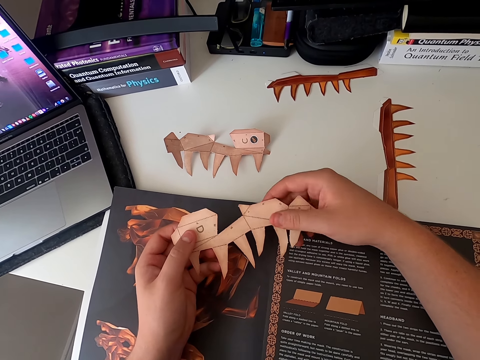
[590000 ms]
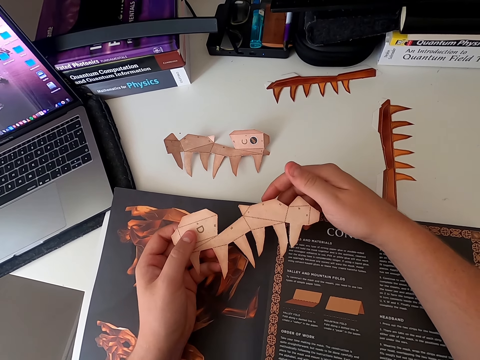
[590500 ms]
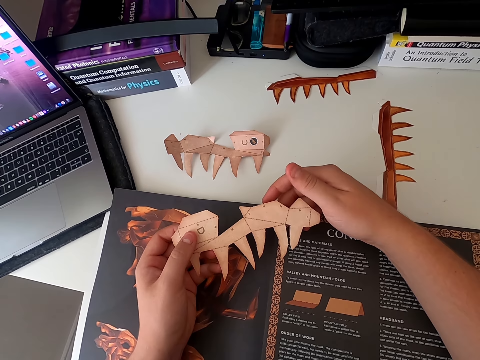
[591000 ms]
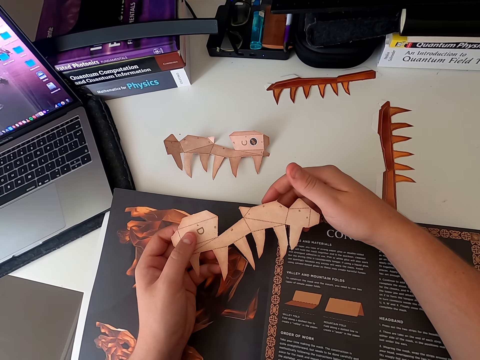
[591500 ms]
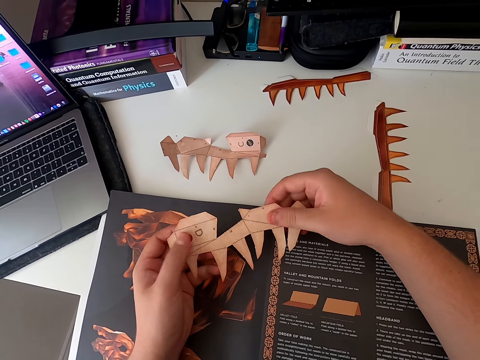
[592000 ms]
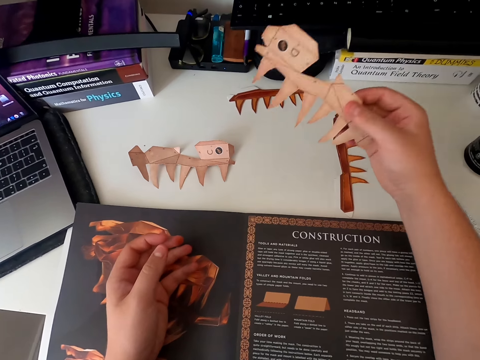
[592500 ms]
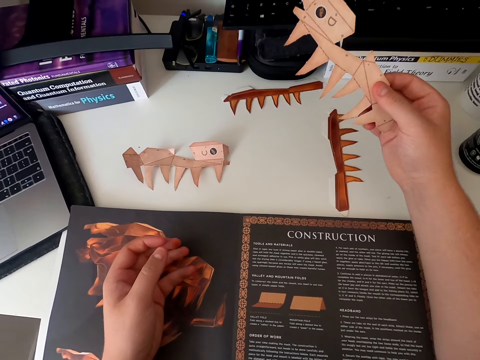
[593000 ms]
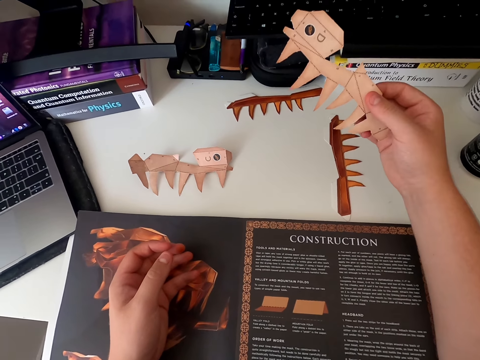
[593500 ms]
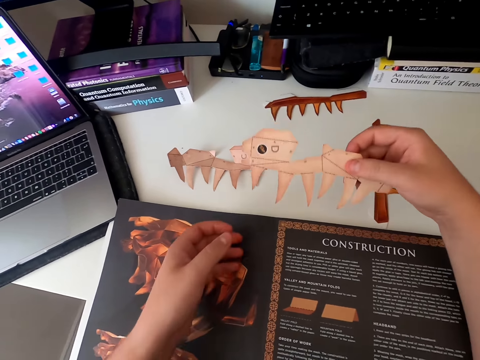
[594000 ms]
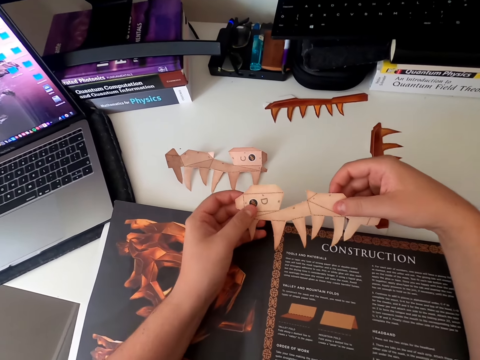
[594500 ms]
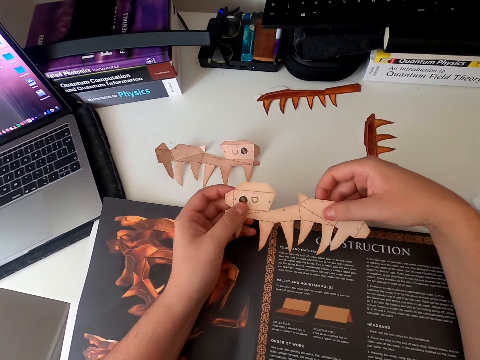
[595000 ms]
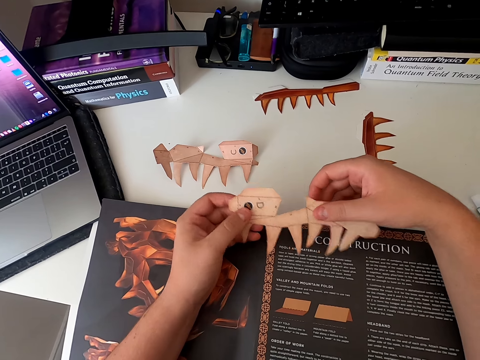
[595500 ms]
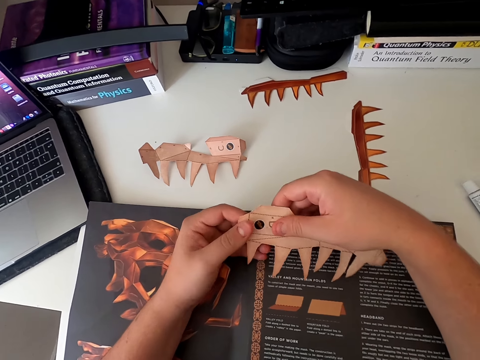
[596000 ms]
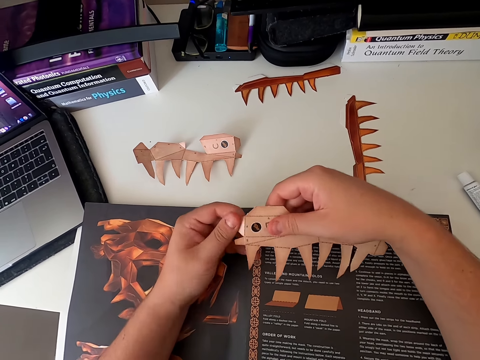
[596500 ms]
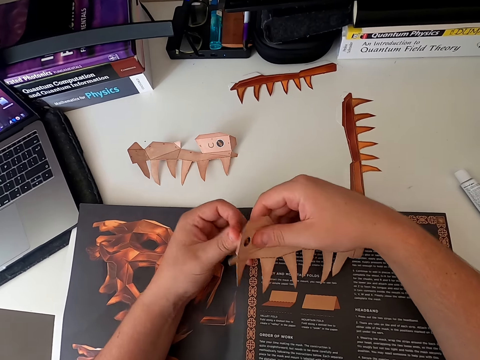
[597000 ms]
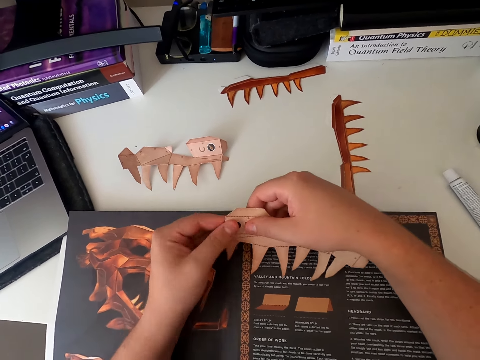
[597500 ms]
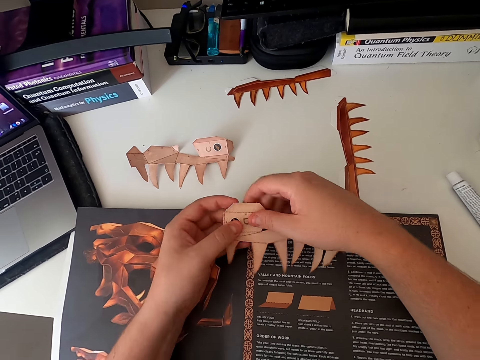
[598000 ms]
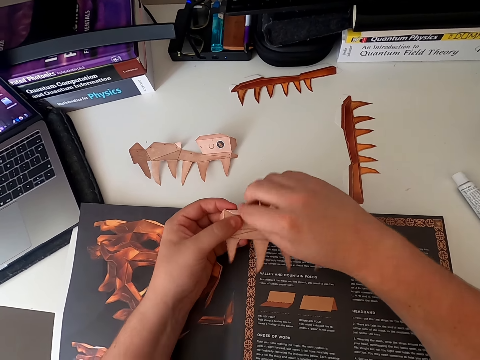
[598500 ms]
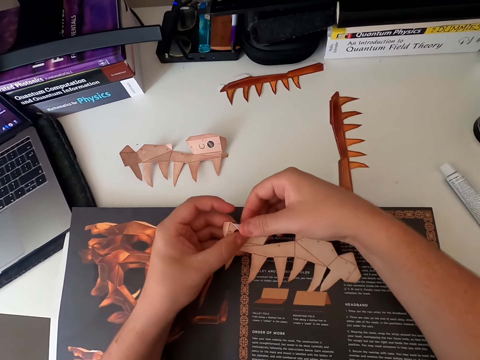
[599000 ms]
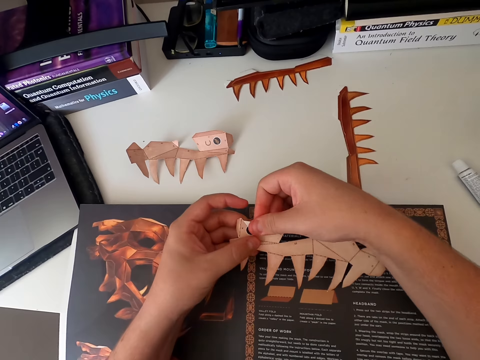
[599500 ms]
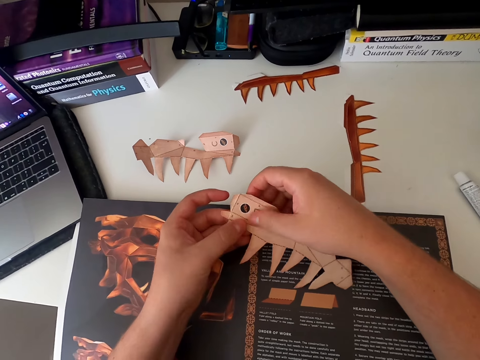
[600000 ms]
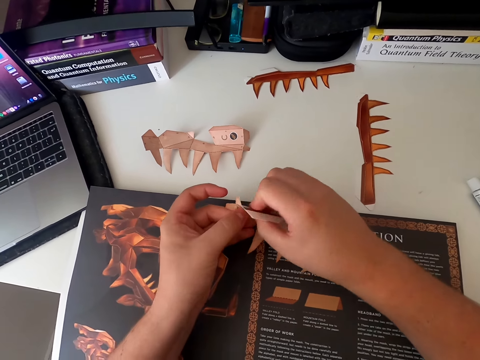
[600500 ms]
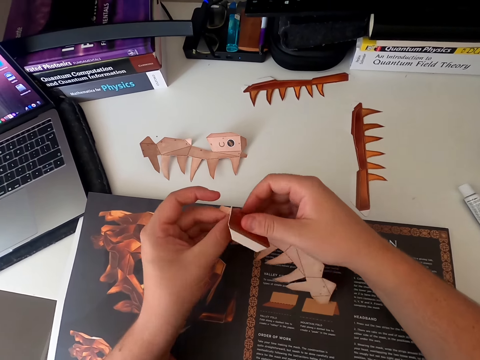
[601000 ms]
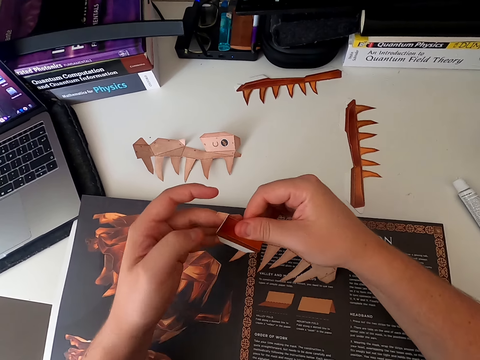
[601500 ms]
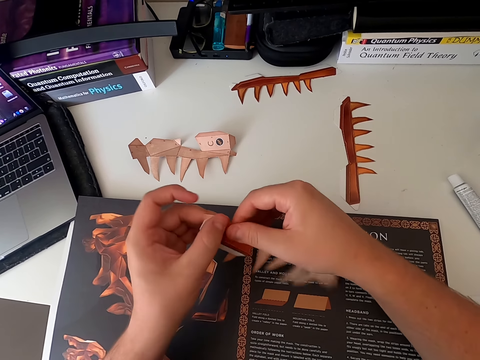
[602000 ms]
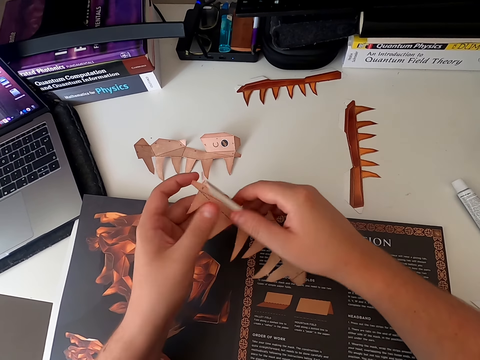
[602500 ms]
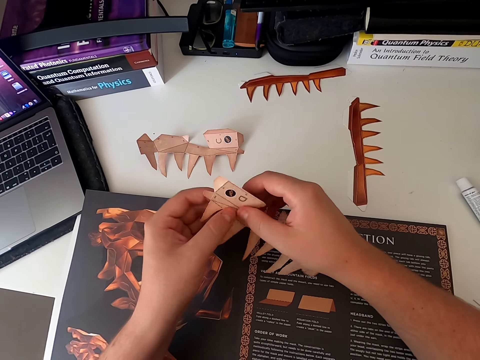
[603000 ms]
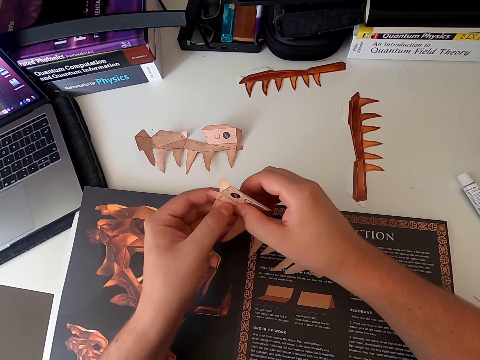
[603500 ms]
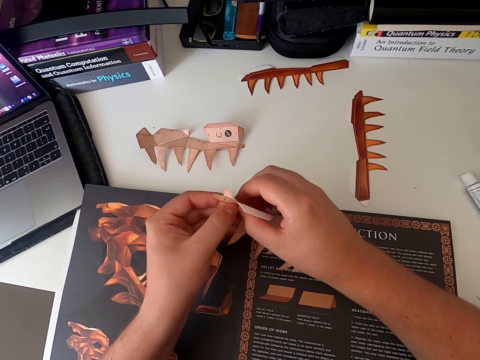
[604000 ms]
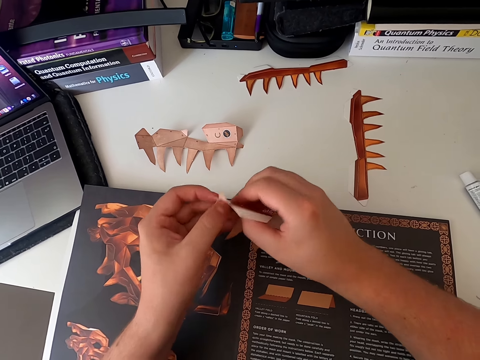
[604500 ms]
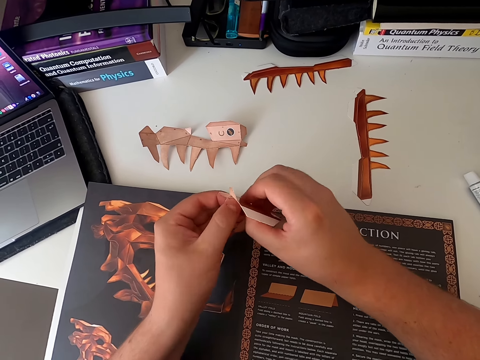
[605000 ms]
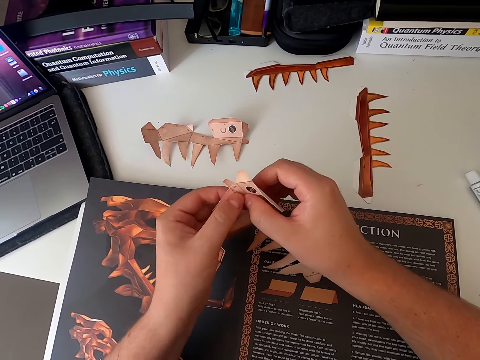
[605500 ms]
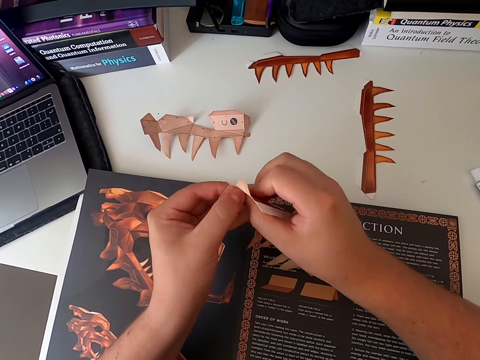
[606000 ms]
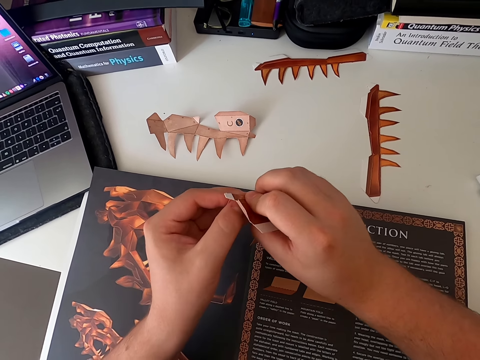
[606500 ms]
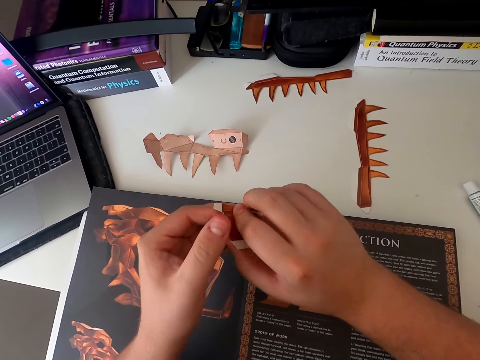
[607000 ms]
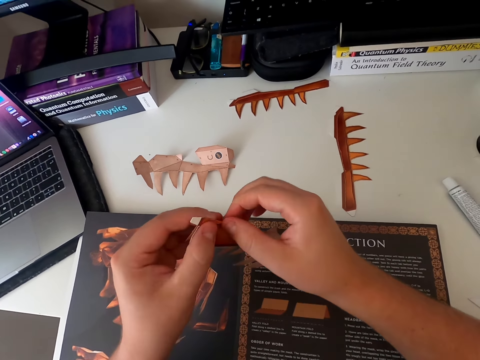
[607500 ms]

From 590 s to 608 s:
The camera wearer moves their hands. They stare at the paper craft. They raise the hand. They hold the paper craft. They stare at the paper craft. They fold the paper craft. They turn the paper craft. They fold the paper craft.

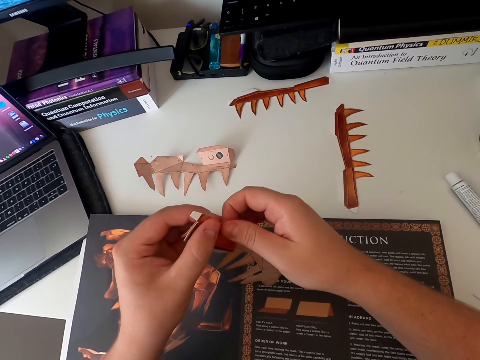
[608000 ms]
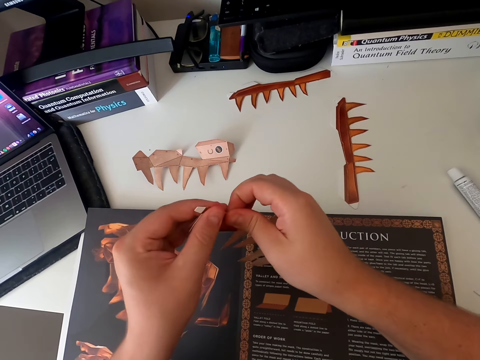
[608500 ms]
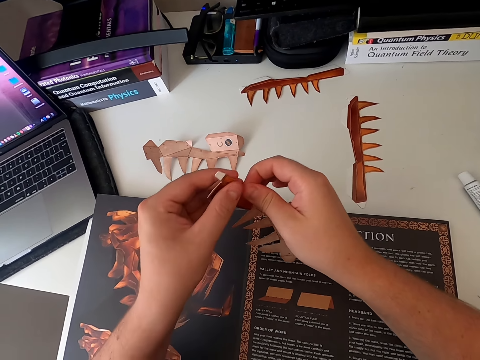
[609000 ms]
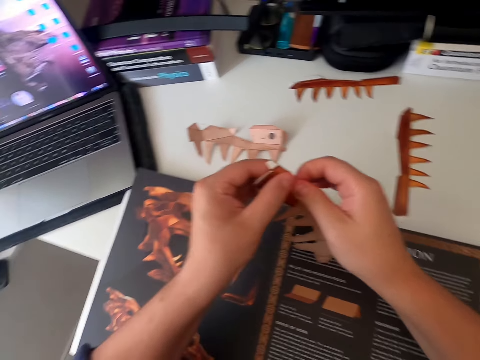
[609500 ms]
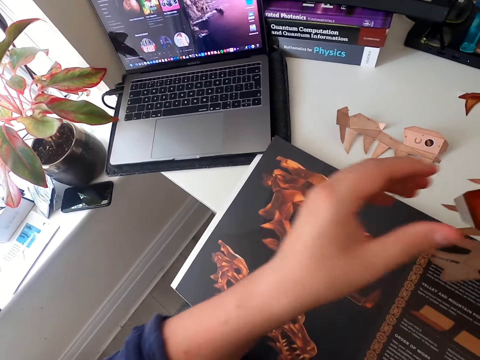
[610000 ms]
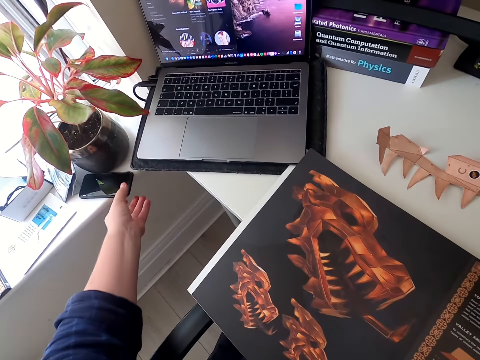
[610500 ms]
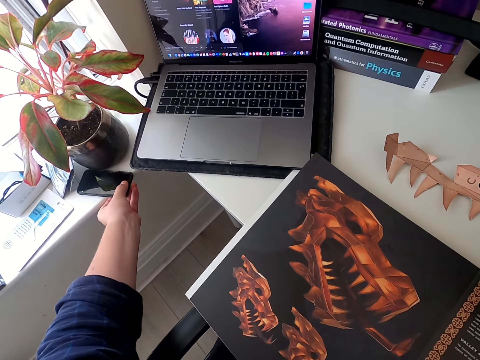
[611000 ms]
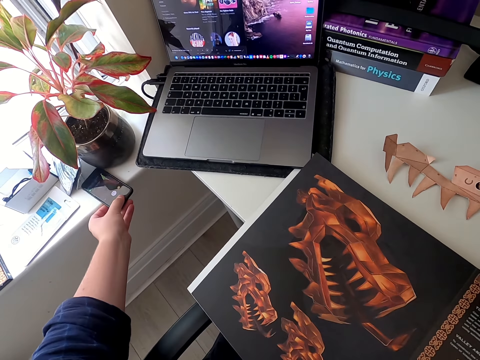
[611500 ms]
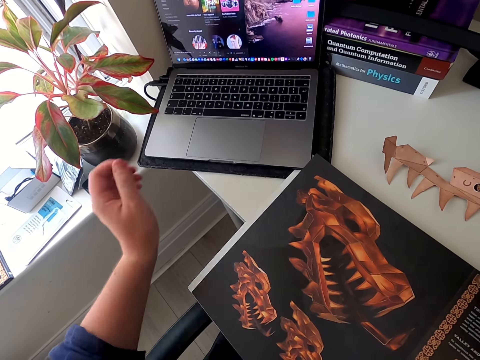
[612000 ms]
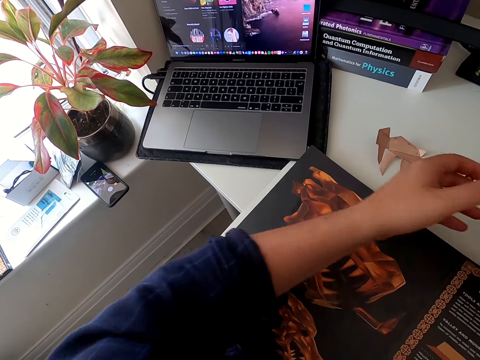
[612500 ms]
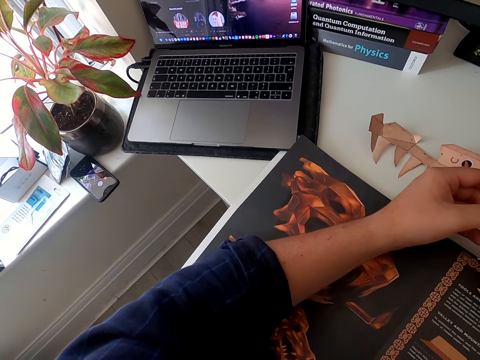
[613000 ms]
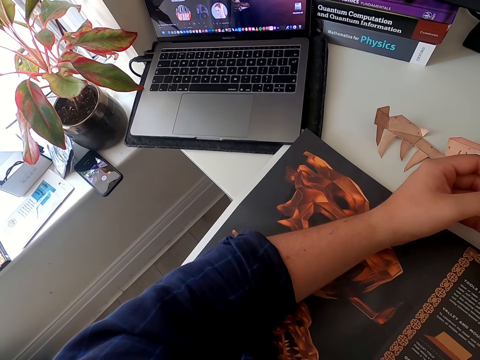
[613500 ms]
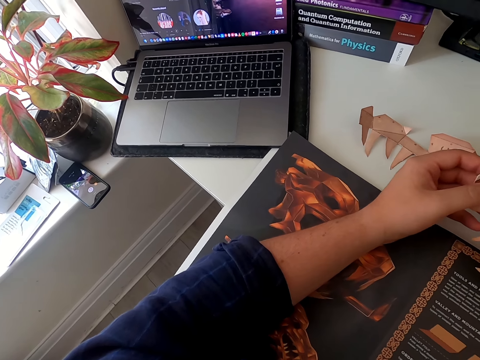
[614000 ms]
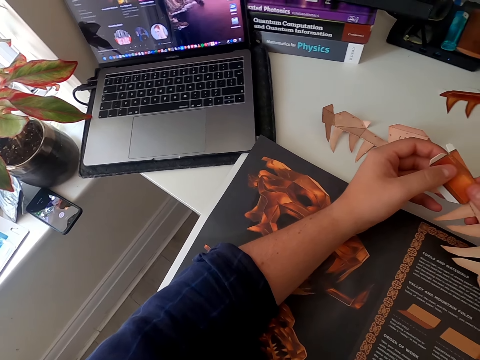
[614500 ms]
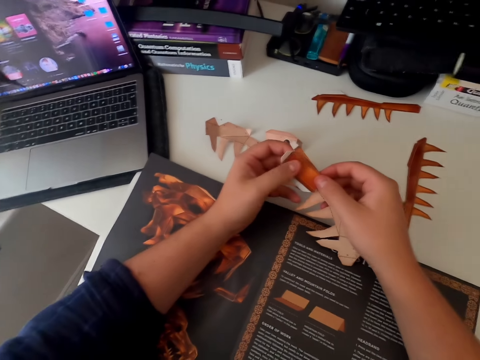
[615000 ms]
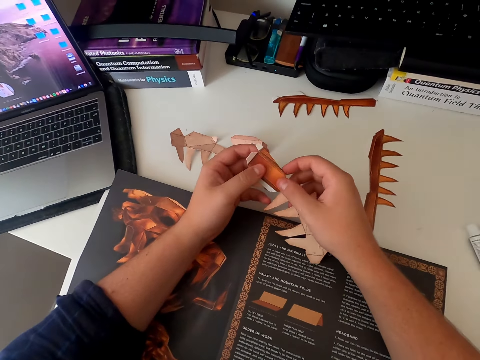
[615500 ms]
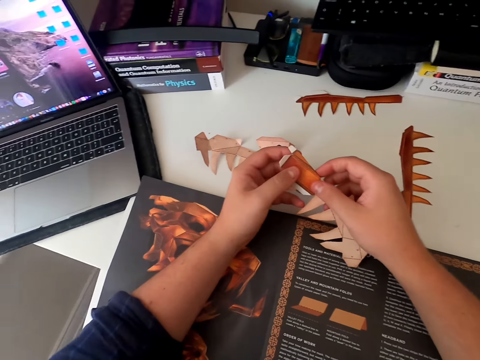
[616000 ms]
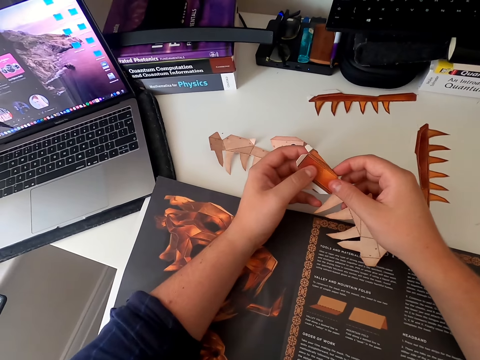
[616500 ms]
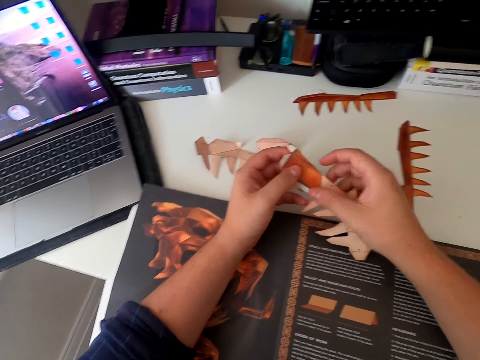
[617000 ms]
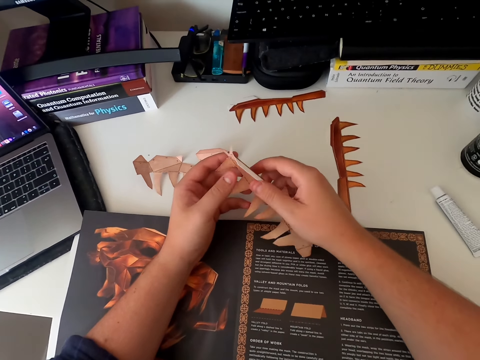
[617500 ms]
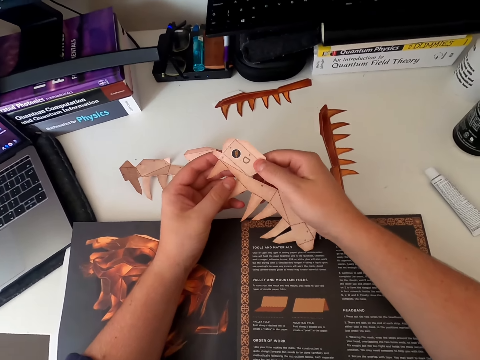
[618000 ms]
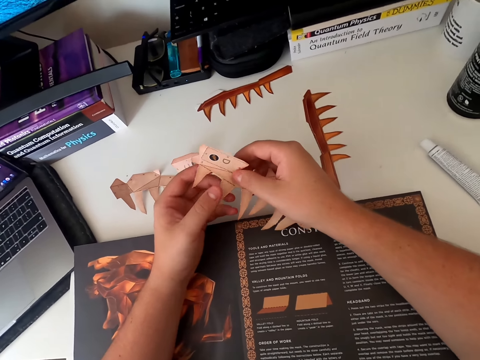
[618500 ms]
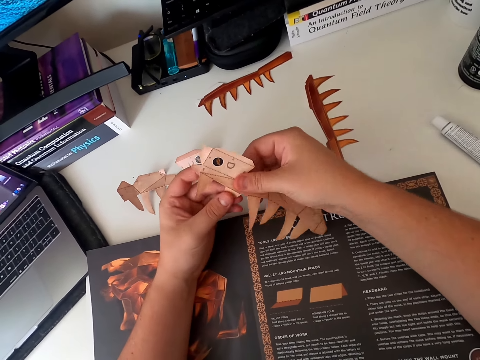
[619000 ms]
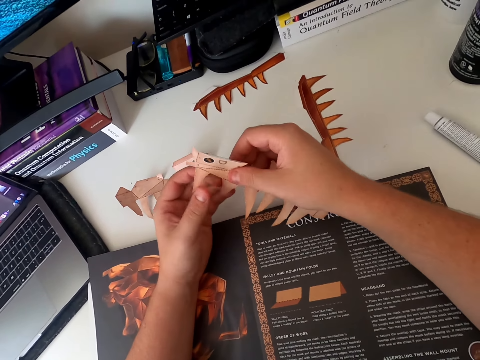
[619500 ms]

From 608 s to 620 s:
The camera wearer moves his hands. He touches his cellphone. He picks up the phone. He moves his hands. He holds the paper craft. He folds the board paper piece. He turns the paper craft. He stares at the paper craft.
